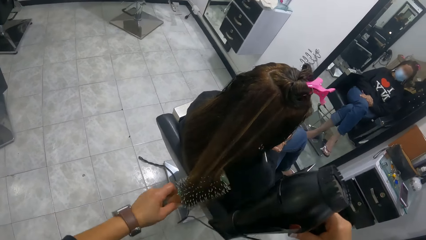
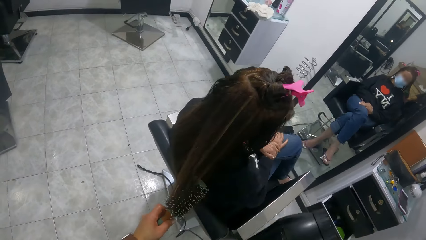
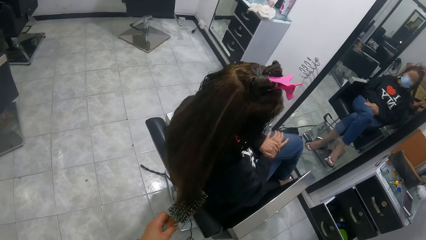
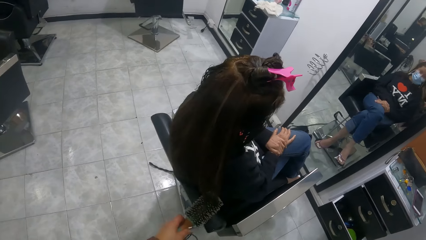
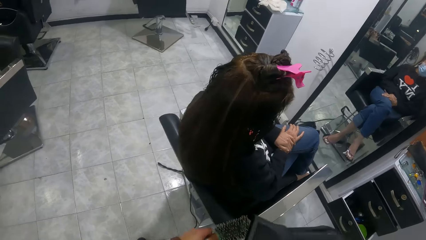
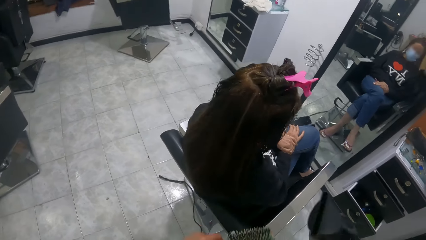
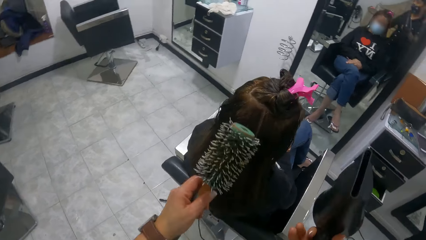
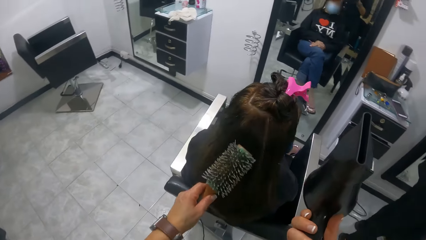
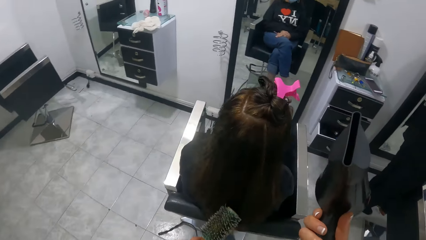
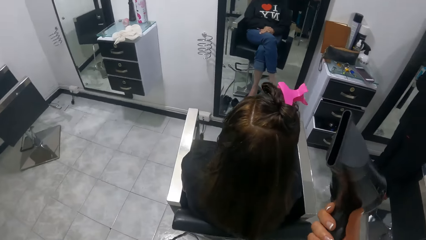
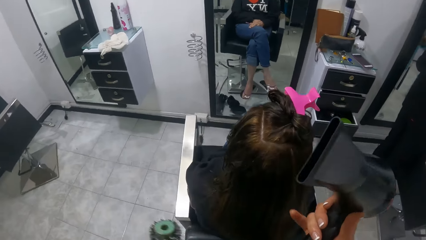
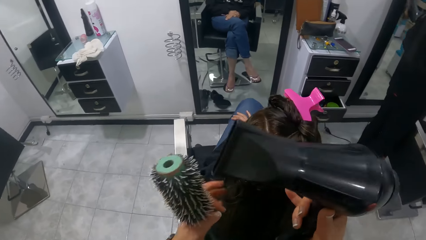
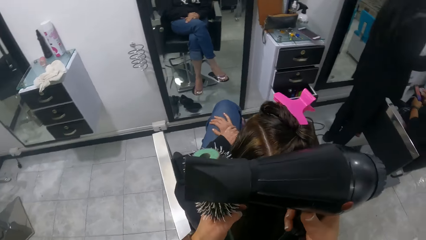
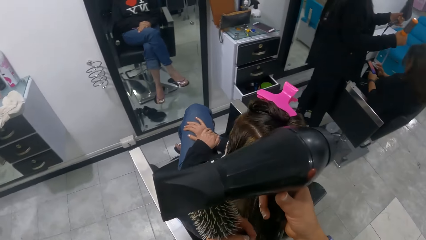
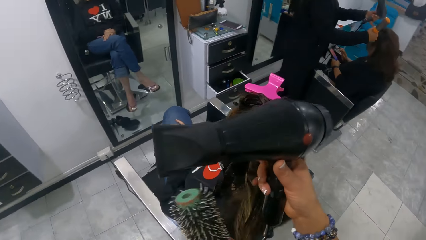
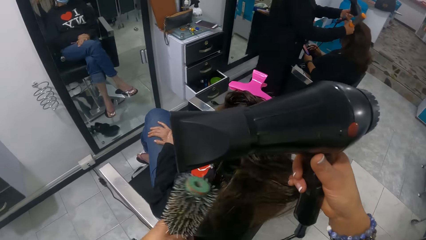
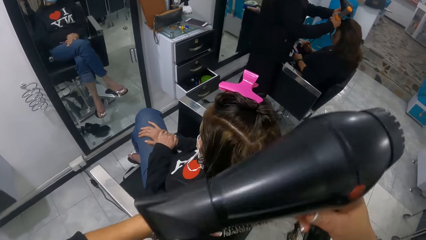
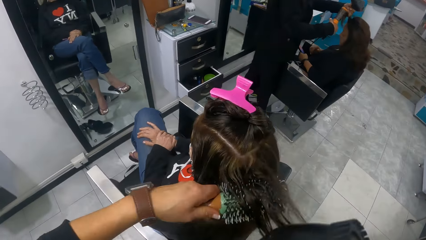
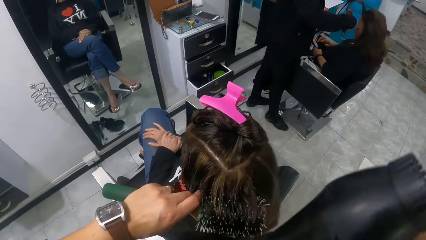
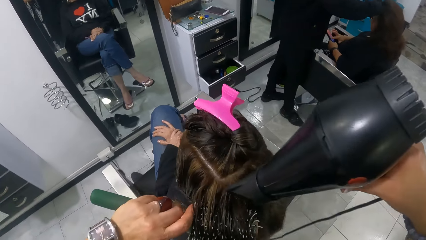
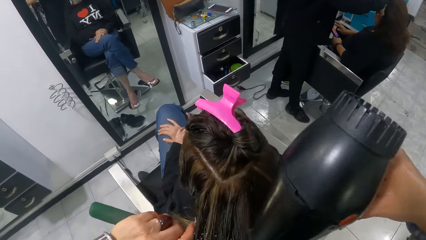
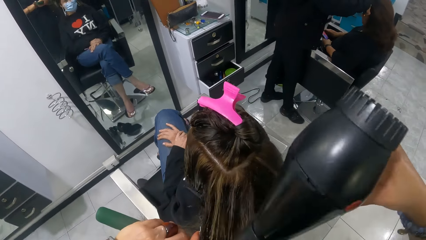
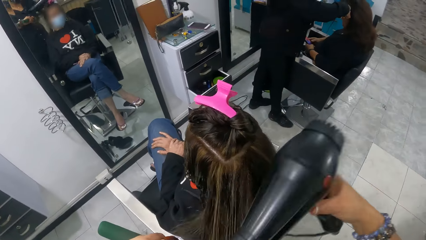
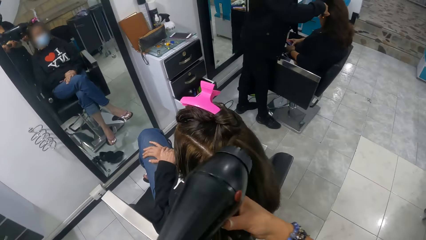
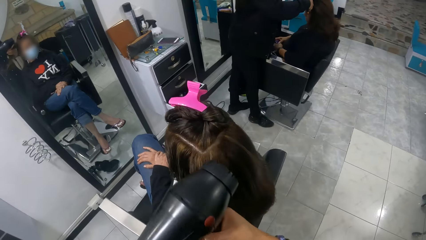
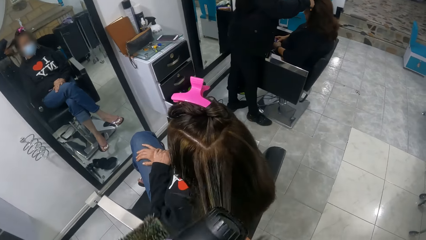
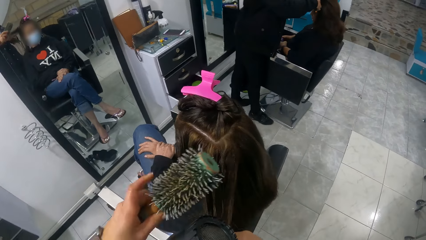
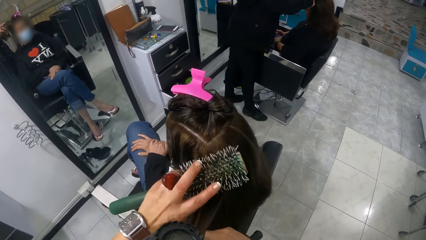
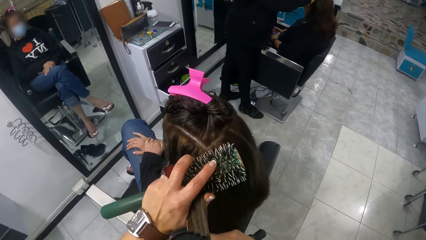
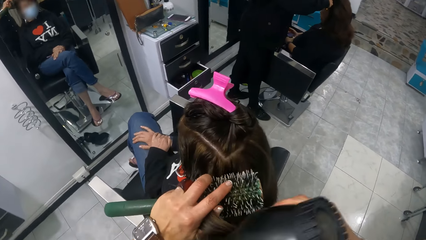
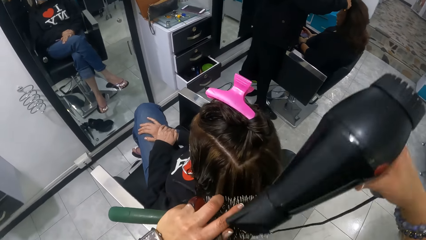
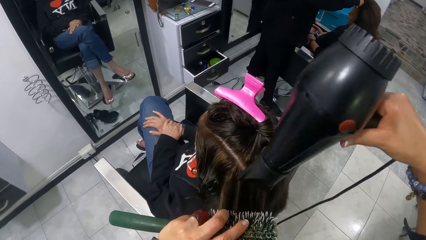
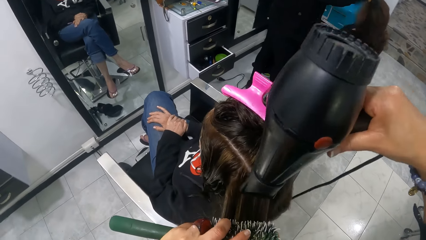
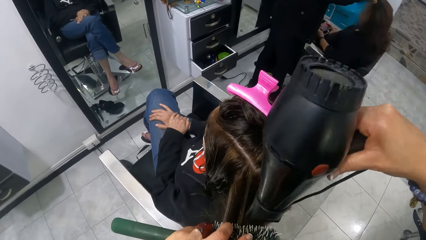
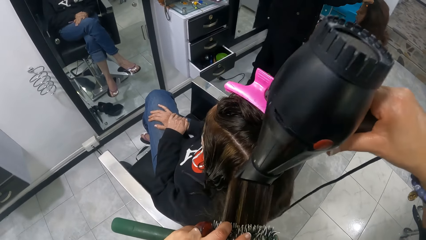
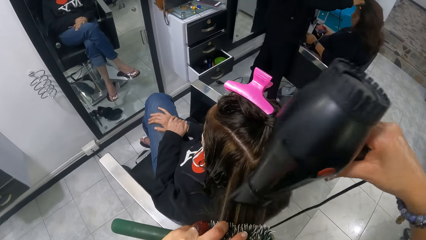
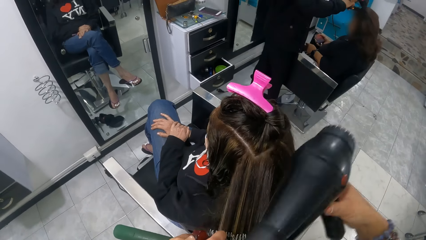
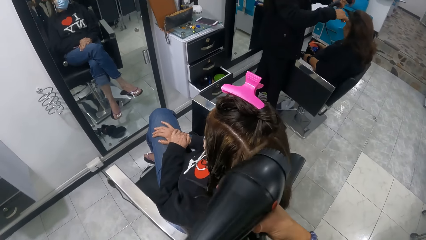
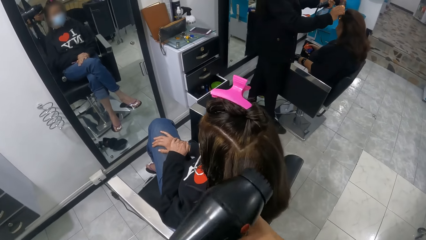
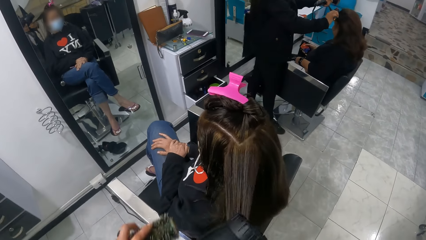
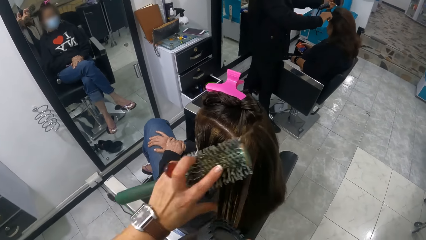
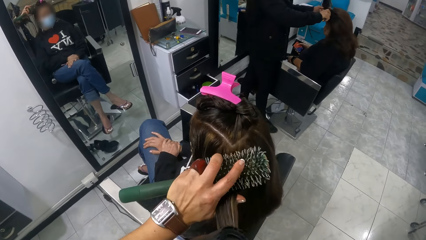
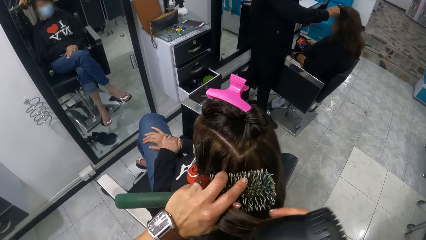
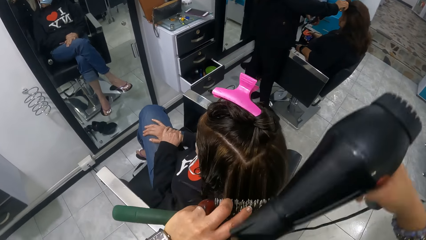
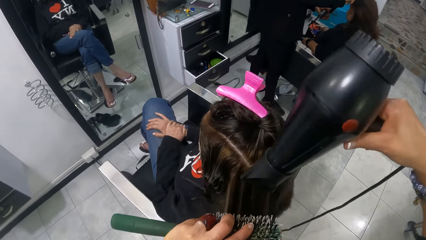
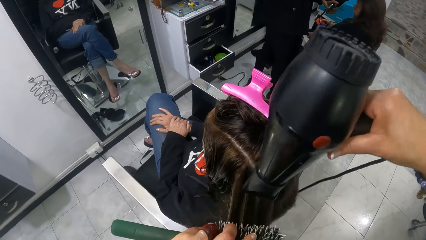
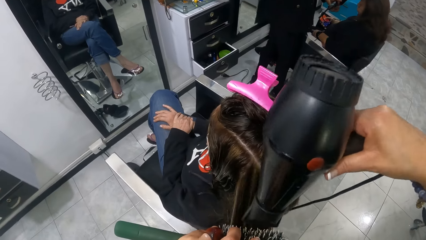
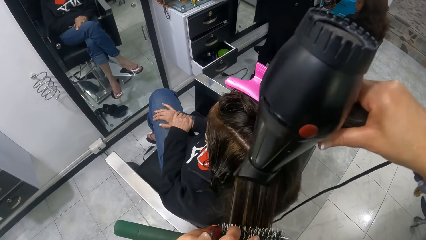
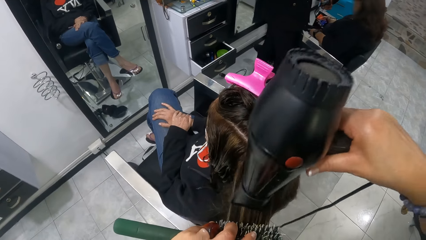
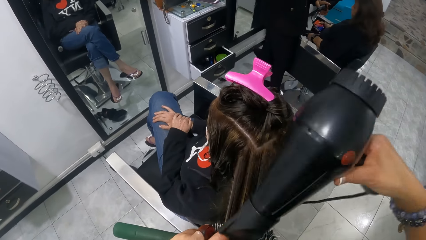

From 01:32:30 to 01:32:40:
The camera wearer combs hair with a comb. They align hair with both hands. They blow-dry the hair of a woman with a blow-dryer.

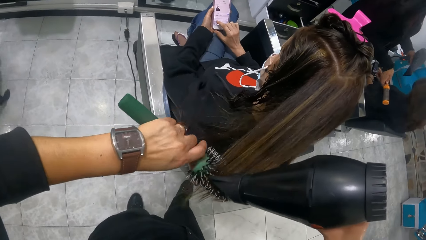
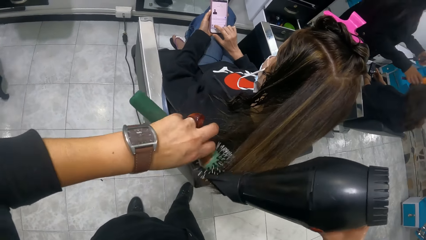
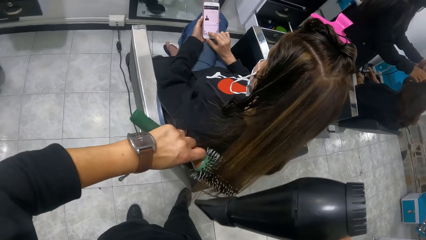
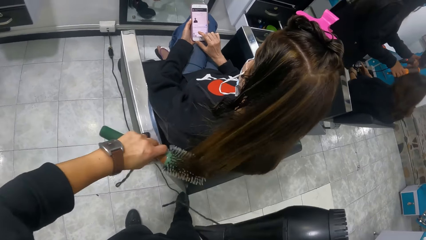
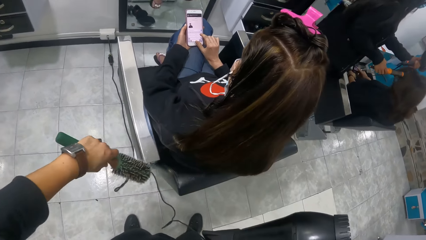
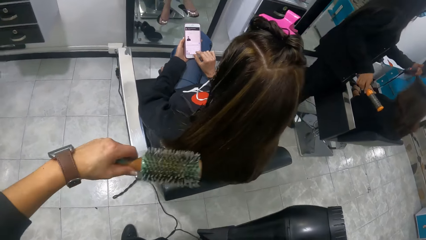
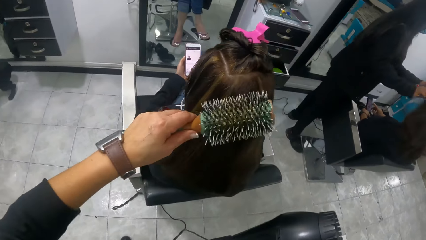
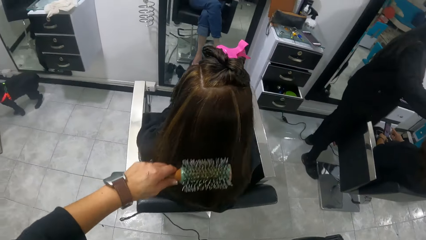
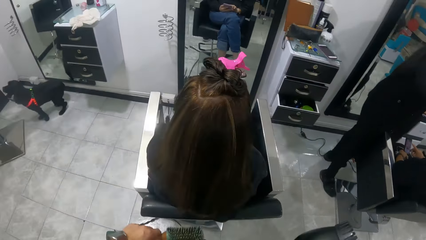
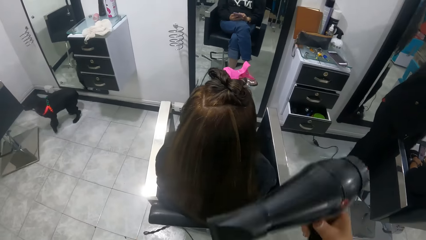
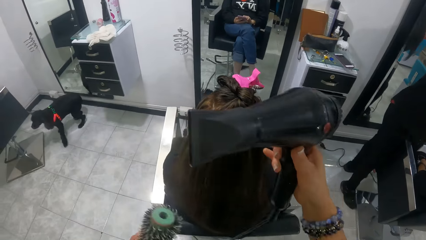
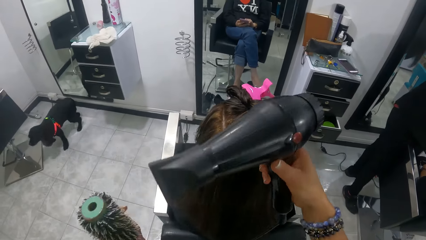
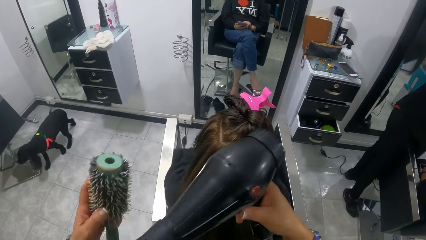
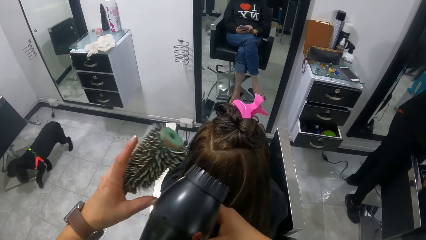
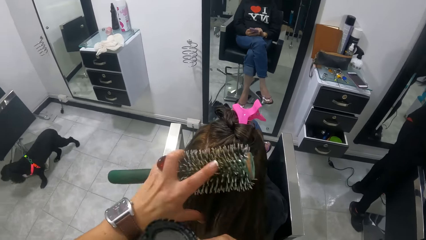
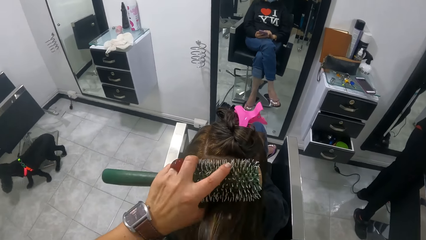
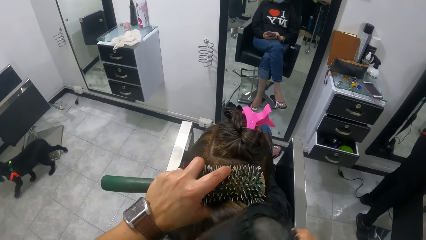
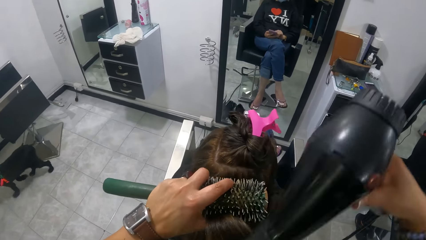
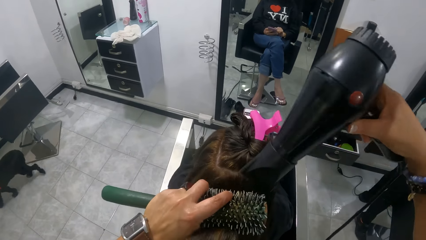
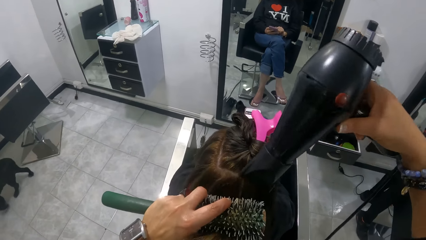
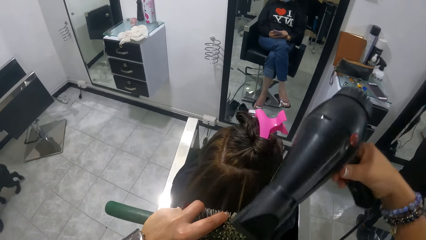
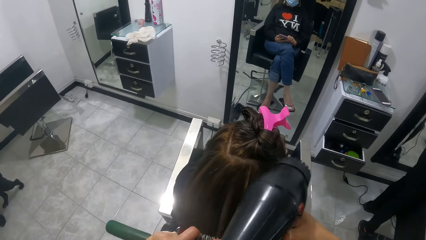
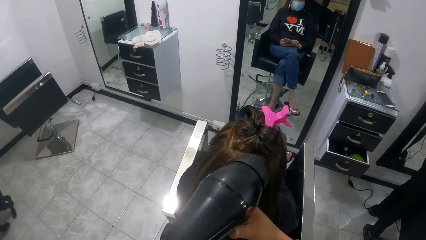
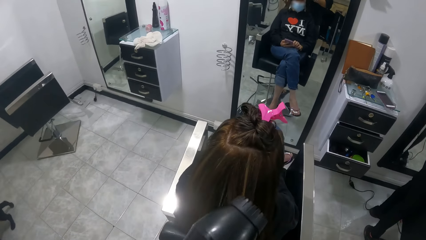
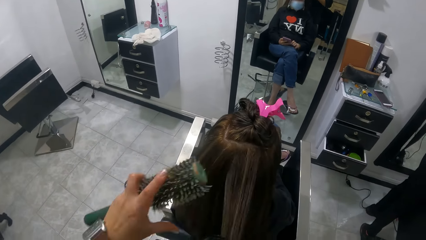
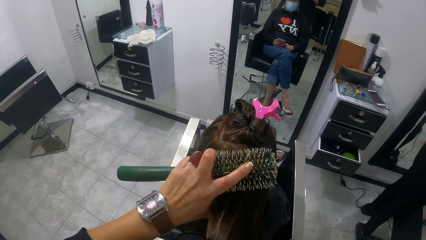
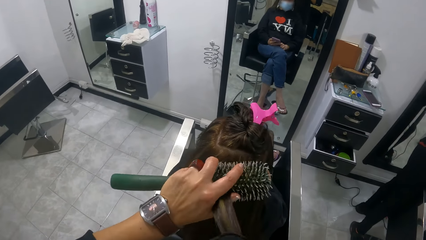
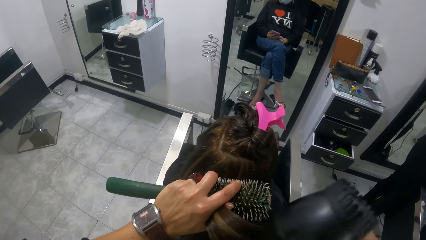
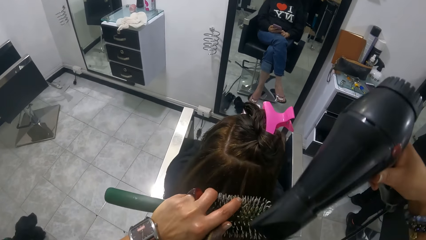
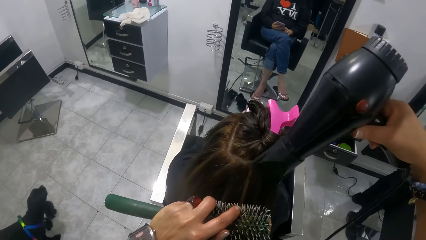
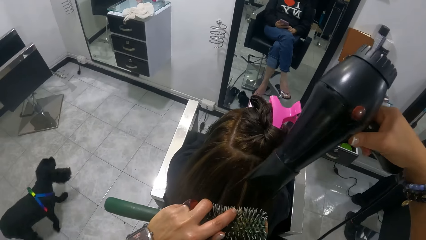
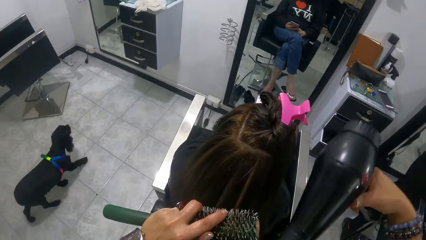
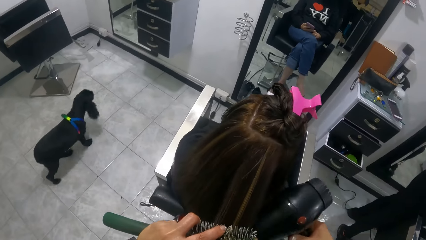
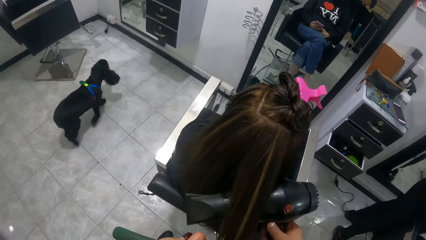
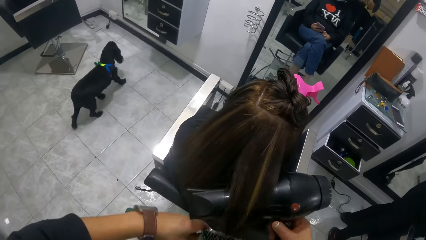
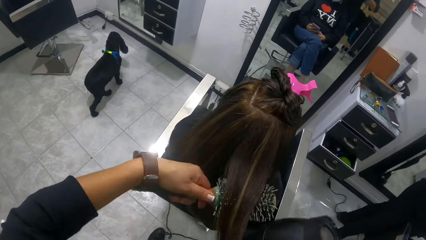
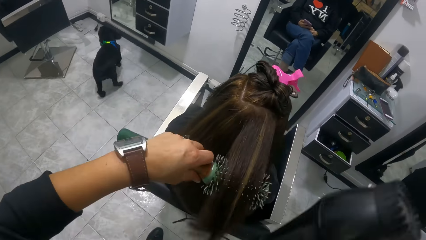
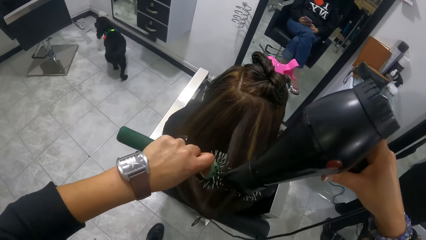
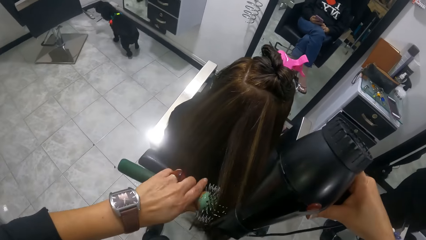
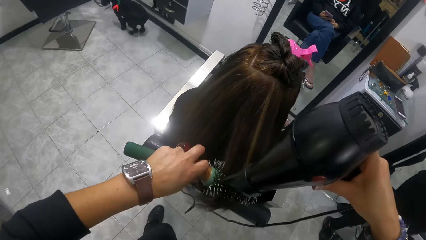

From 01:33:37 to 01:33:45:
The camera wearer combs the hair of a woman with a comb. They blow-dry the hair of the woman with a blow-dryer.
